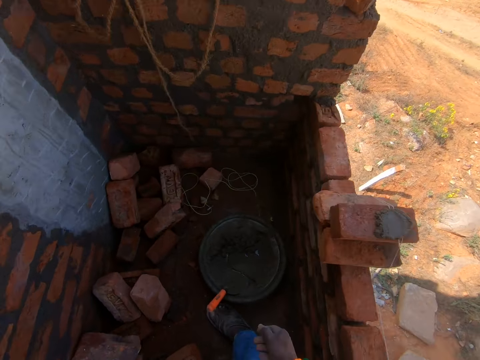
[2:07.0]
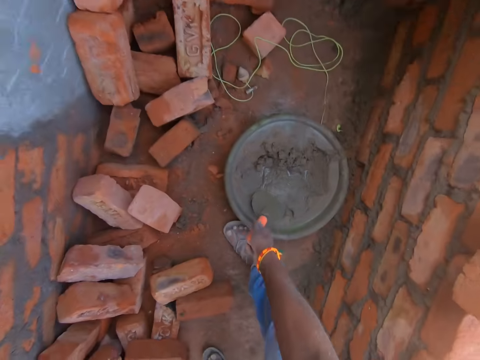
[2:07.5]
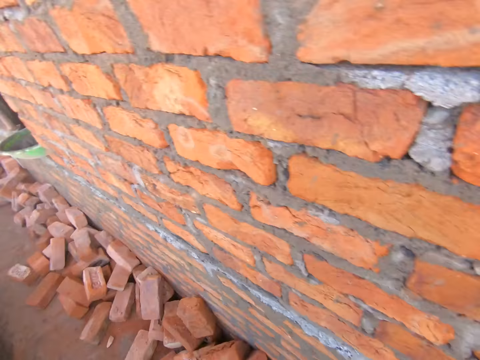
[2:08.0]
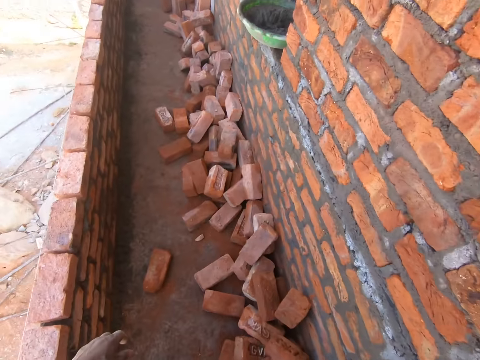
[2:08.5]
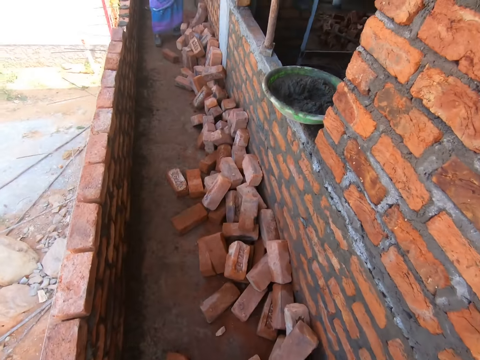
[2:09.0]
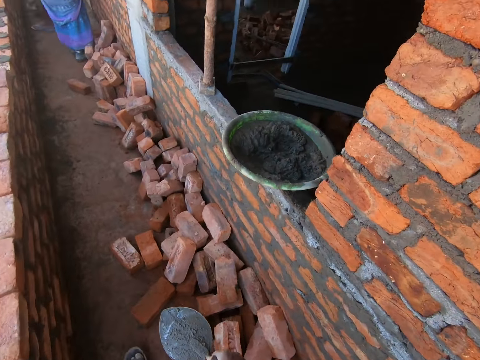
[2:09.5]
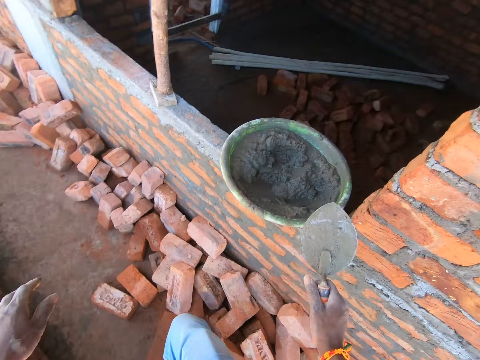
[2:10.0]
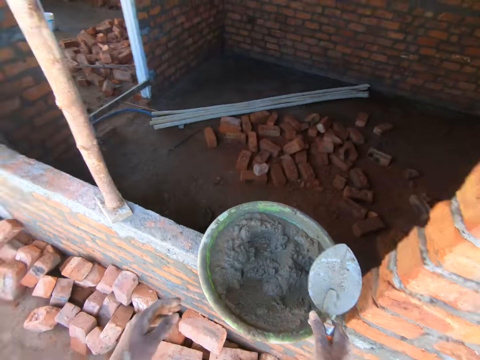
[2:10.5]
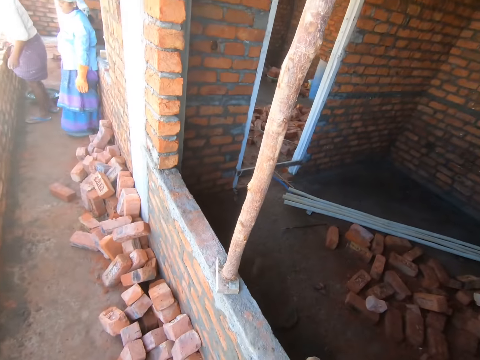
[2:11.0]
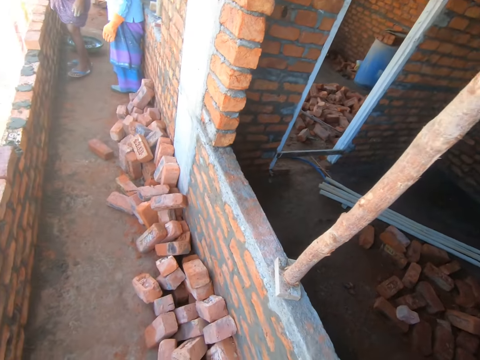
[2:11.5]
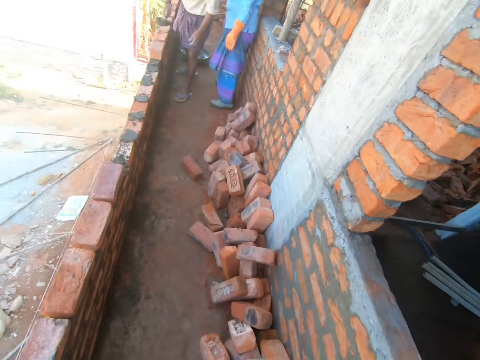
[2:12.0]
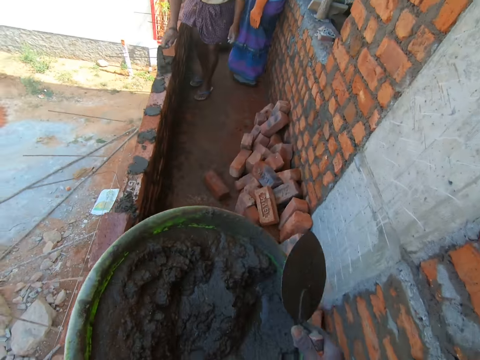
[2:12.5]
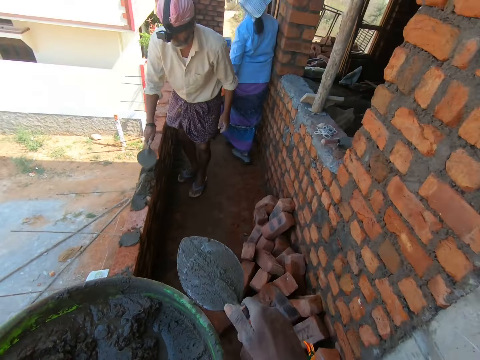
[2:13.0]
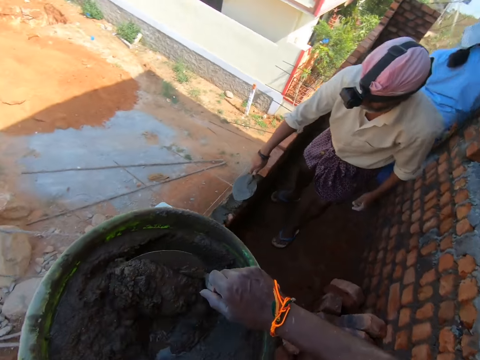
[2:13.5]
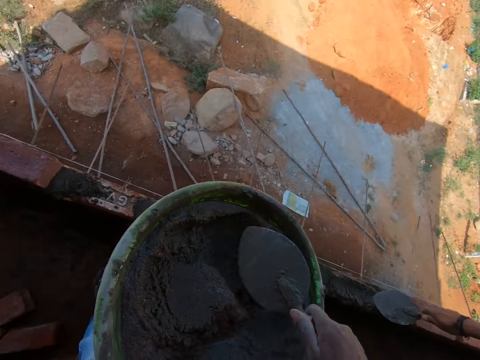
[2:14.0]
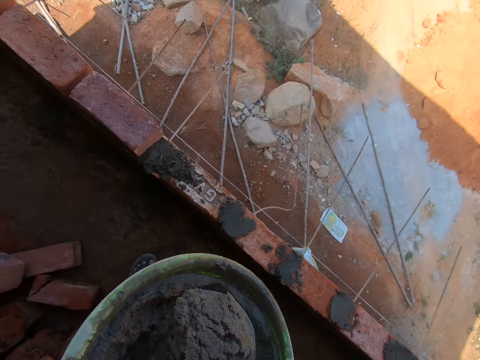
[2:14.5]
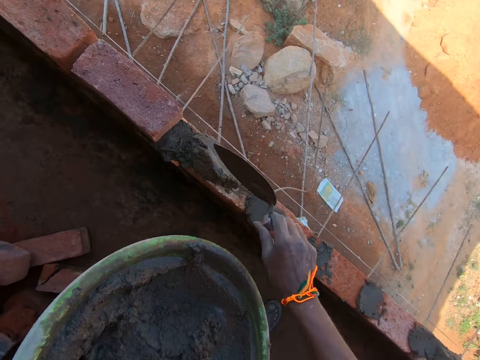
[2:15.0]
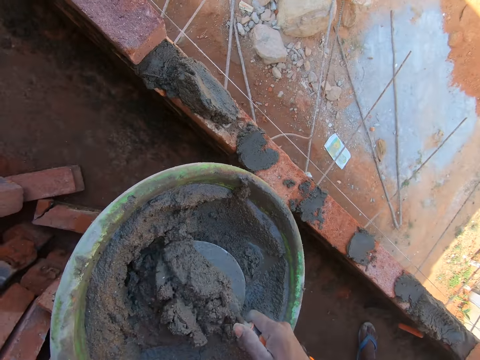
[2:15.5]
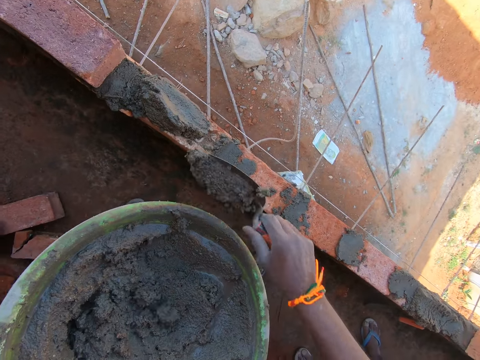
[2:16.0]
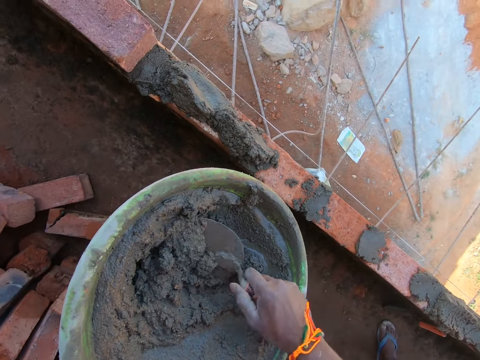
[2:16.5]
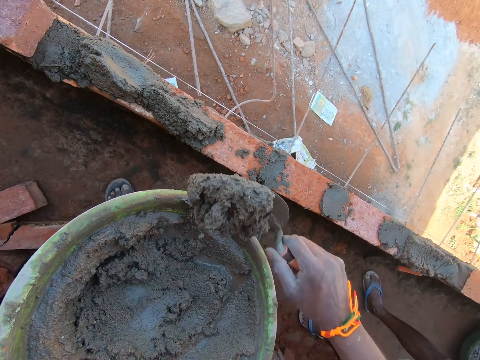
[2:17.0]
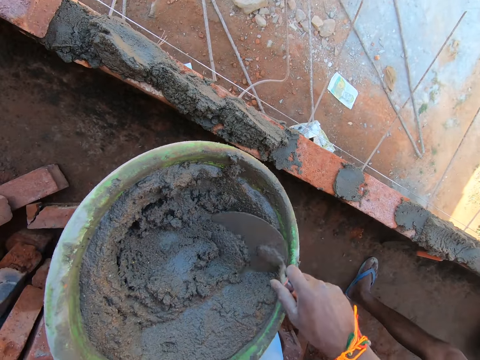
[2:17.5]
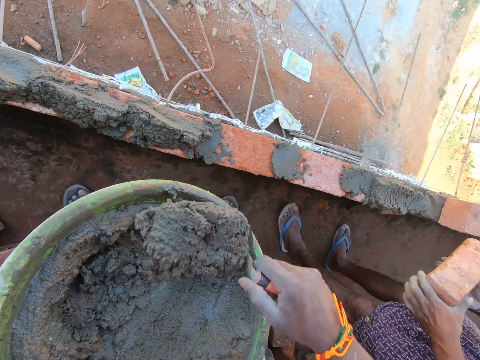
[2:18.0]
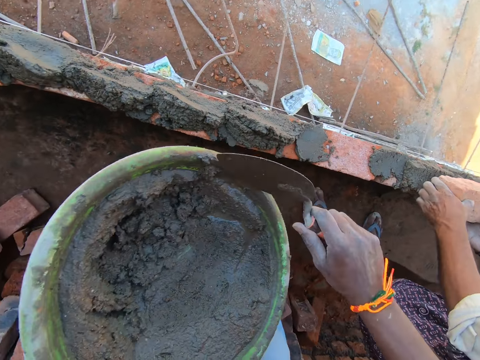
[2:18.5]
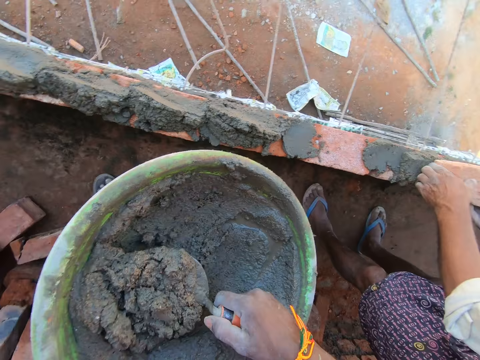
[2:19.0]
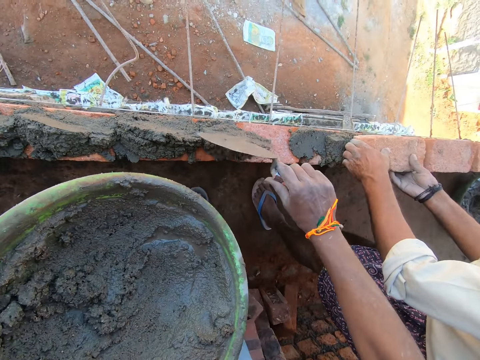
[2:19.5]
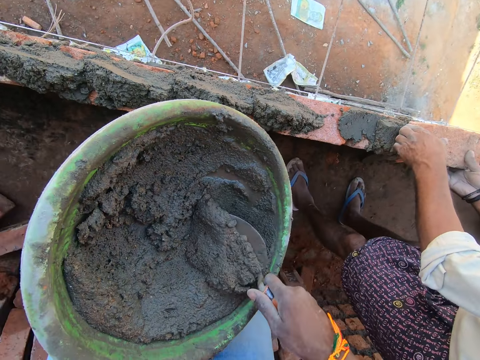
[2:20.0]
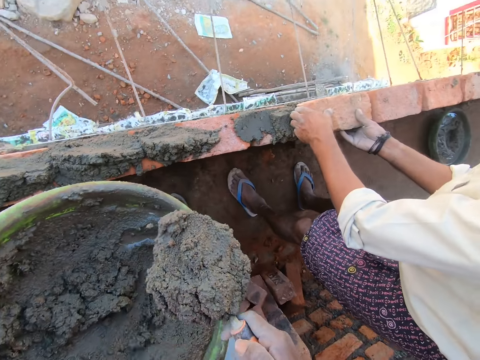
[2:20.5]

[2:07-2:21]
The camera wearer takes the trowel in the cement basin. They walk around. They put the trowel in the cement mixture. They carry the cement mixture basin. They walk around. They take the cement mixture with the trowel. They put the cement mixture in the bricks with the trowel.

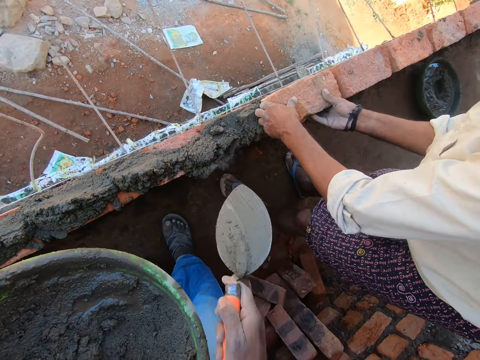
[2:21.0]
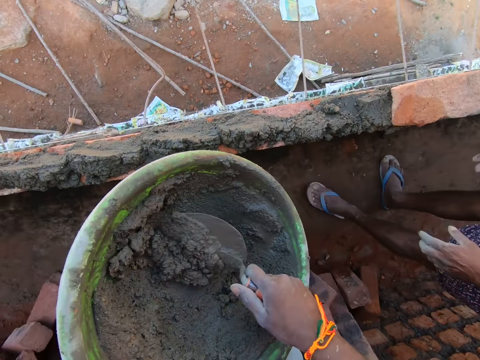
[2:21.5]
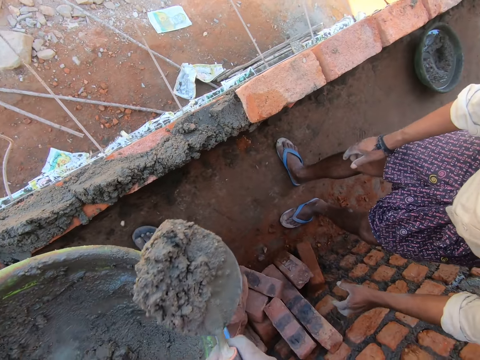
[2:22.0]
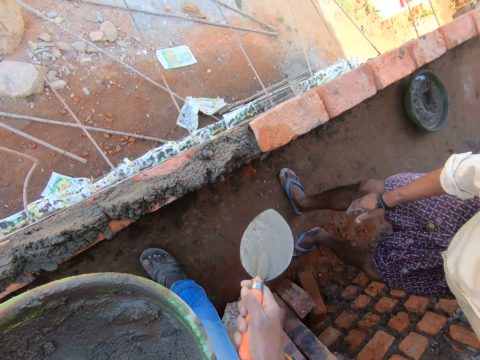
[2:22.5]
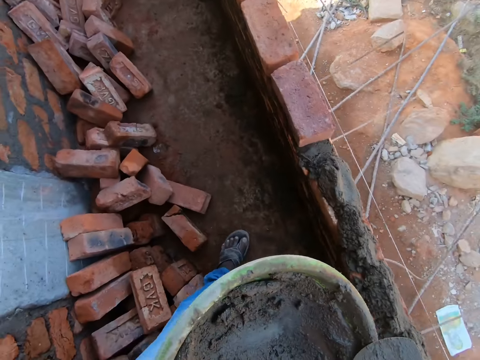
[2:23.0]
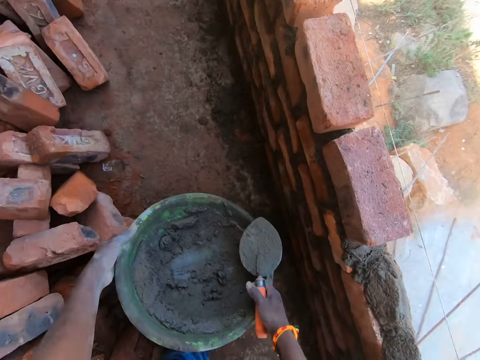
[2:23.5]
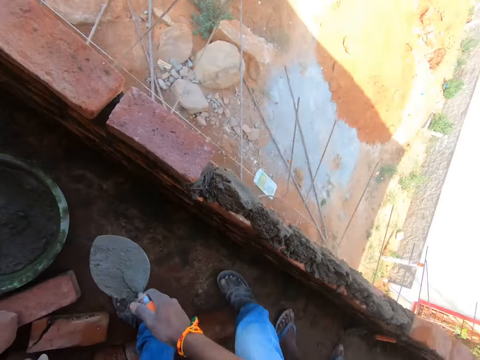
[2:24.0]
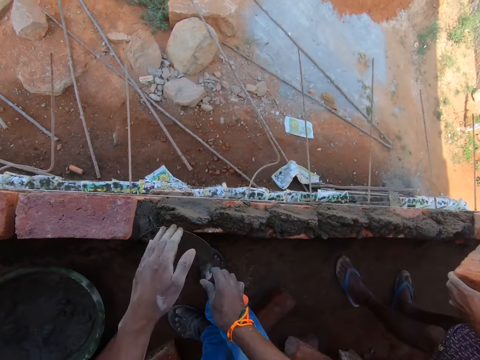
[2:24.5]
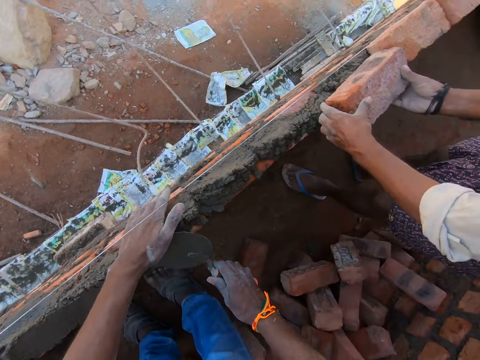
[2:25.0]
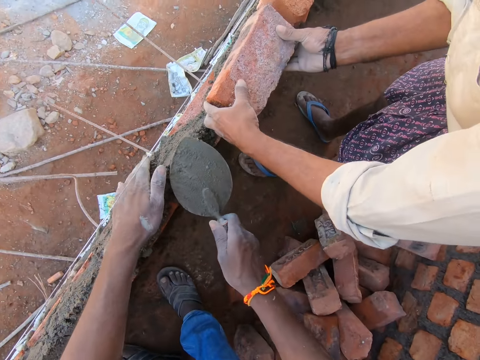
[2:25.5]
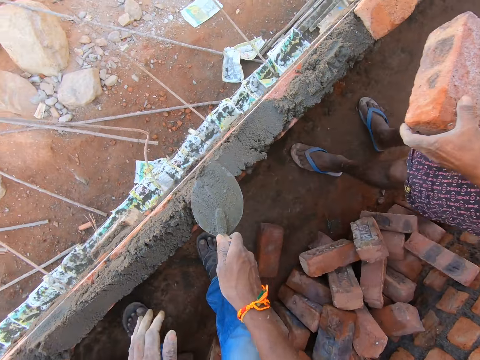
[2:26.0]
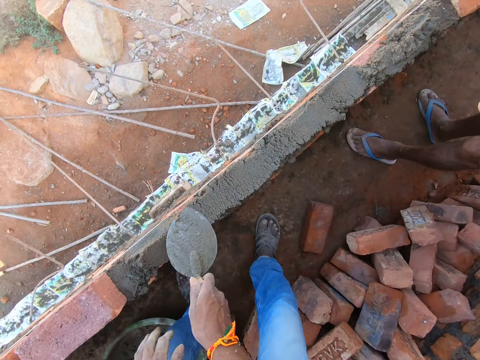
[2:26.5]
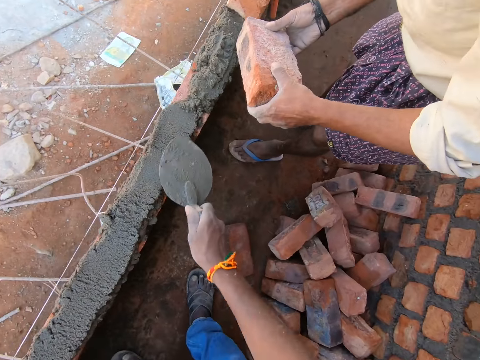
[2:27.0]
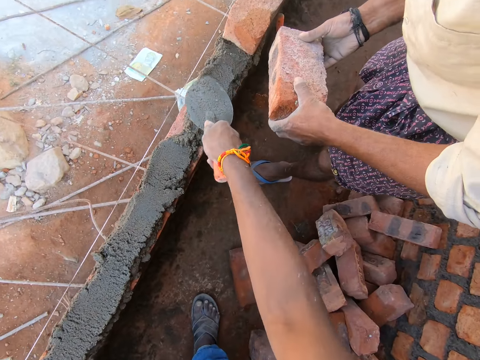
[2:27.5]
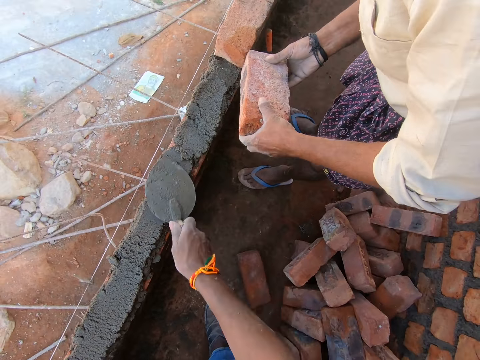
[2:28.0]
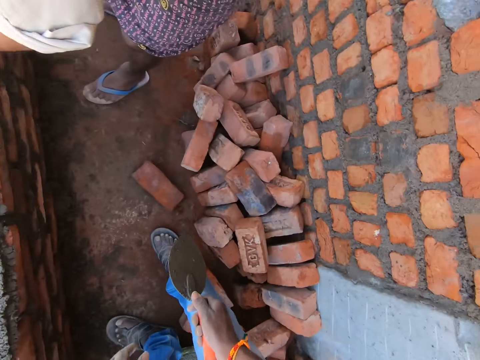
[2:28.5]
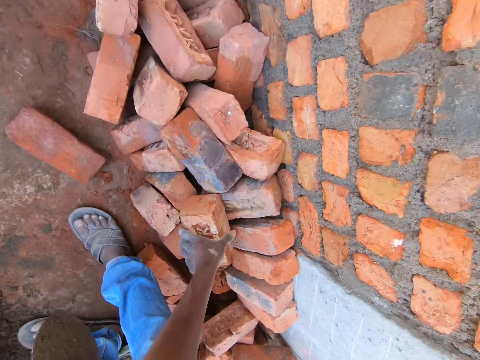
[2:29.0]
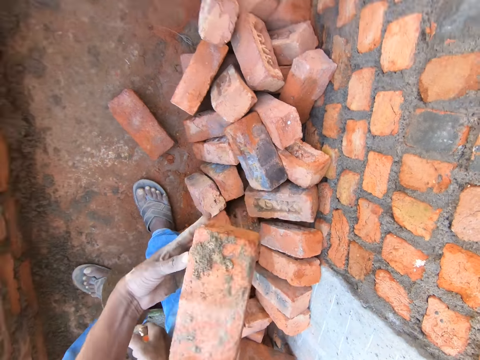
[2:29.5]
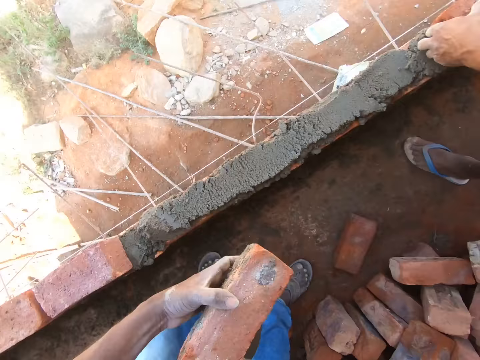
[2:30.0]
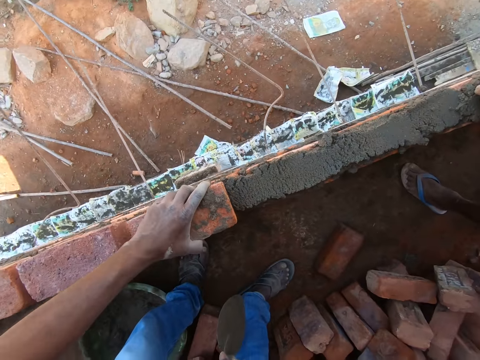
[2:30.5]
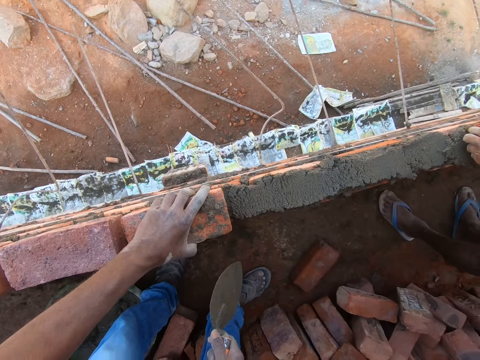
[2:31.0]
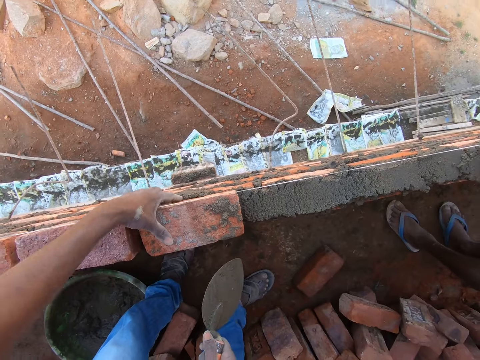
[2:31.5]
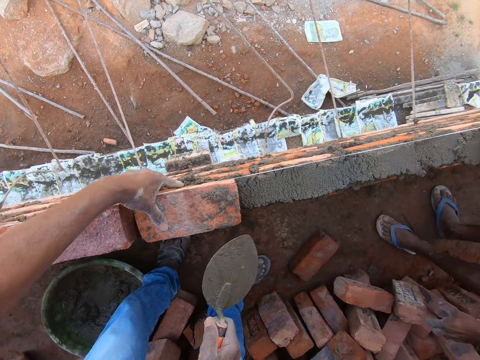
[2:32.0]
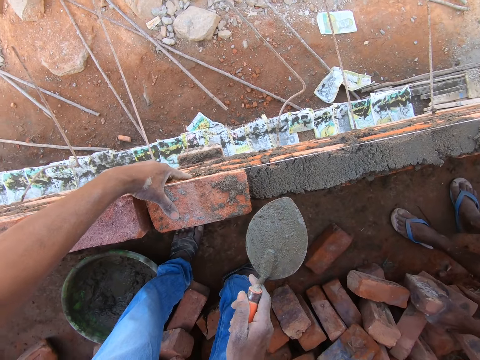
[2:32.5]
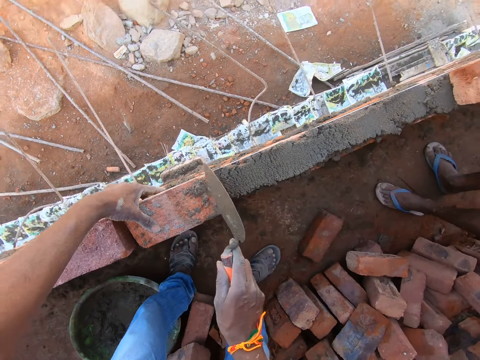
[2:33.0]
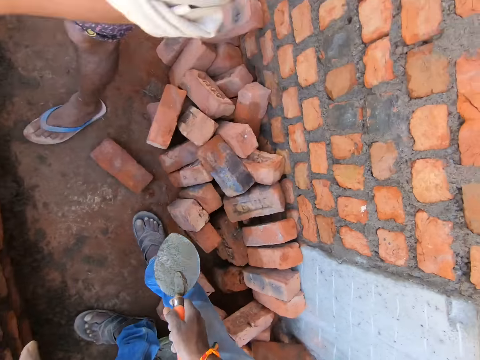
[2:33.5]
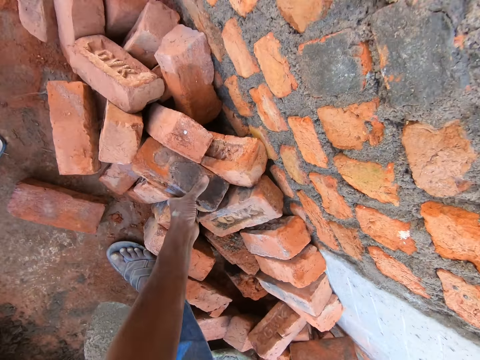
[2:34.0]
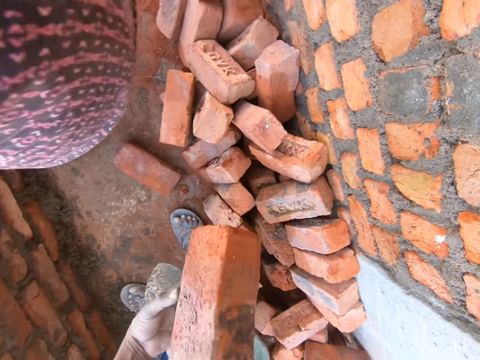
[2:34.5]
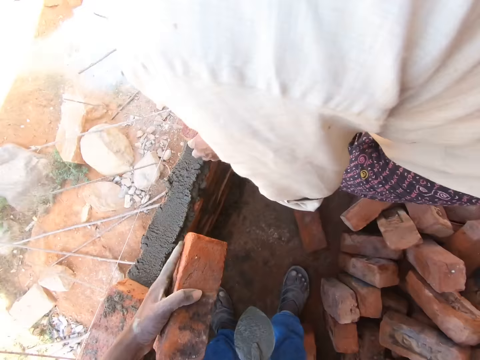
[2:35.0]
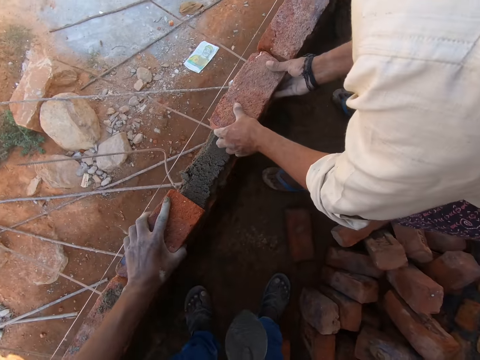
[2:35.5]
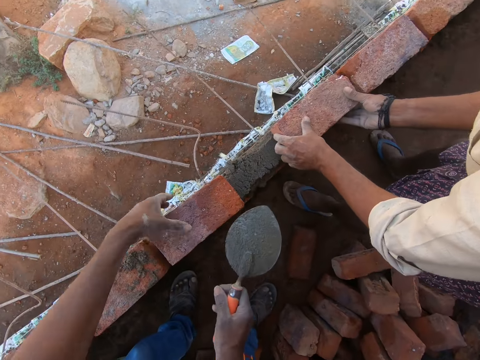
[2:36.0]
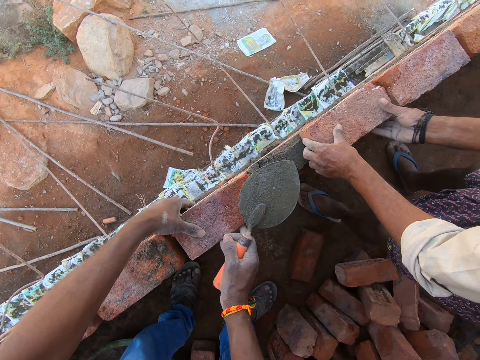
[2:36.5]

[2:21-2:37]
The camera wearer puts the cement basin on the floor. They plaster the wall with a trowel. A person attaches the brick in the cement mixture. The camera wearer takes the bricks on the floor. They attach the brick on the cement mixture. They take the bricks on the floor. They pick the cement. They attach the brick on the cement mixture. The person attaches the brick in the cement mixture.
